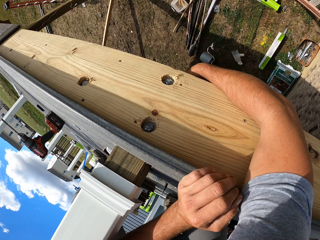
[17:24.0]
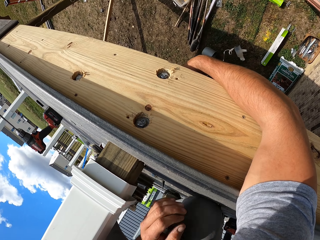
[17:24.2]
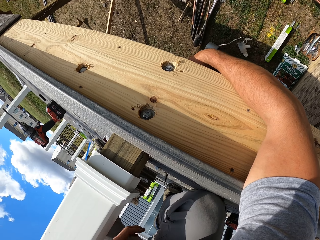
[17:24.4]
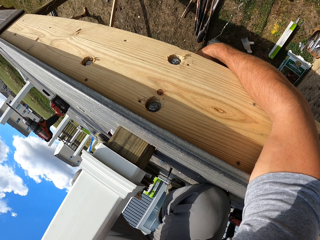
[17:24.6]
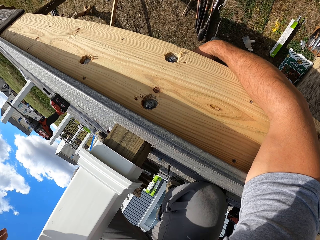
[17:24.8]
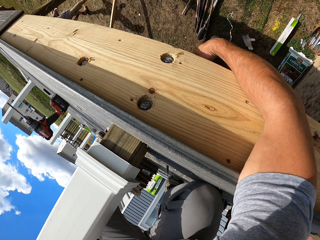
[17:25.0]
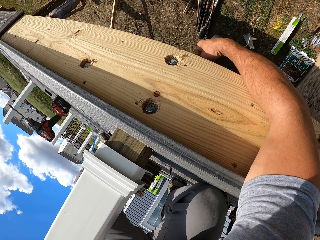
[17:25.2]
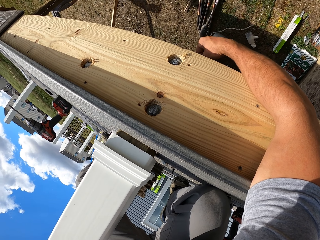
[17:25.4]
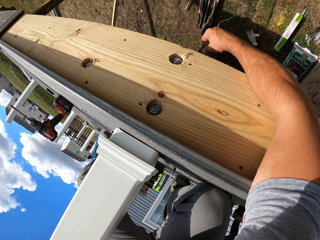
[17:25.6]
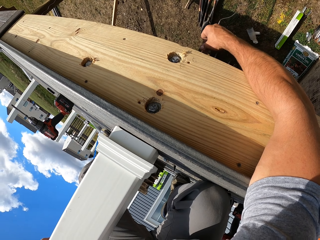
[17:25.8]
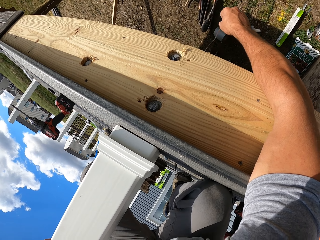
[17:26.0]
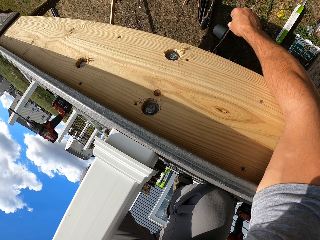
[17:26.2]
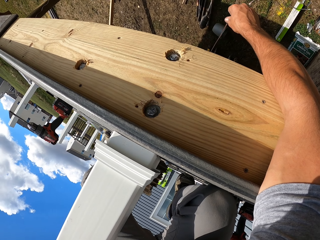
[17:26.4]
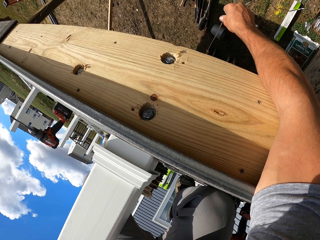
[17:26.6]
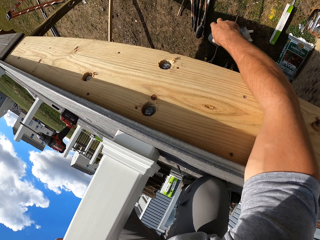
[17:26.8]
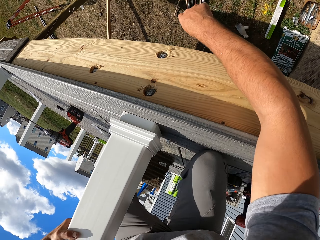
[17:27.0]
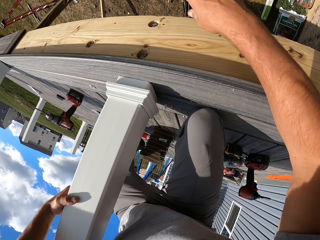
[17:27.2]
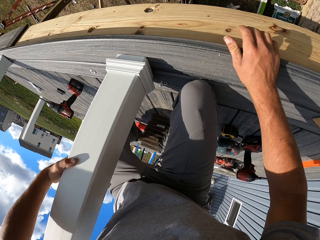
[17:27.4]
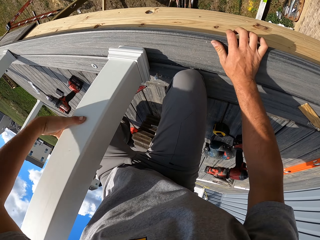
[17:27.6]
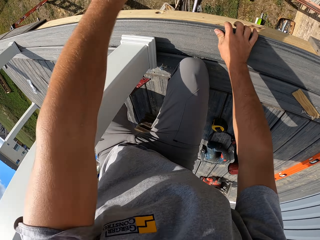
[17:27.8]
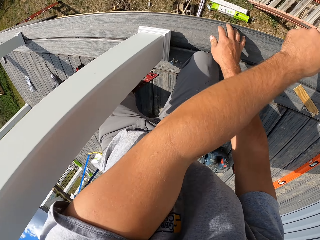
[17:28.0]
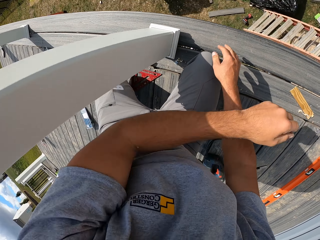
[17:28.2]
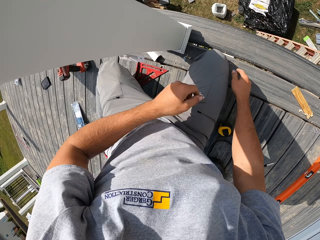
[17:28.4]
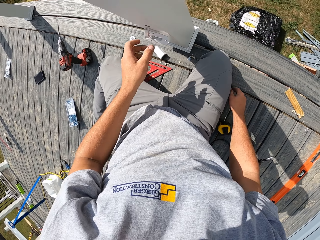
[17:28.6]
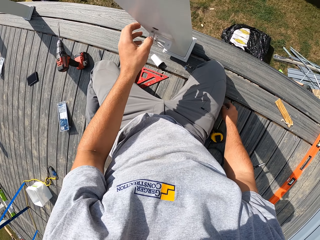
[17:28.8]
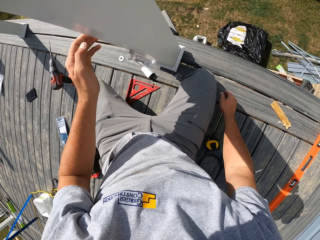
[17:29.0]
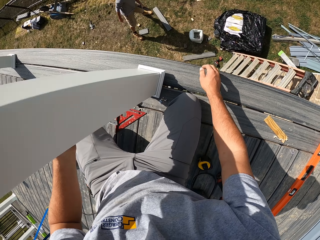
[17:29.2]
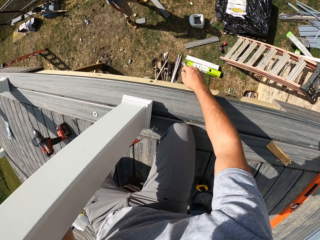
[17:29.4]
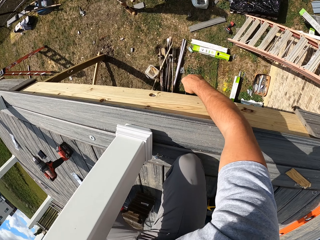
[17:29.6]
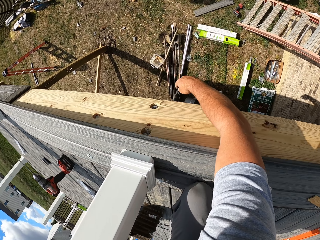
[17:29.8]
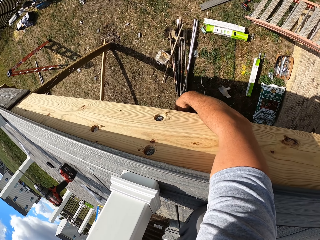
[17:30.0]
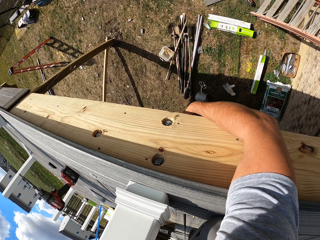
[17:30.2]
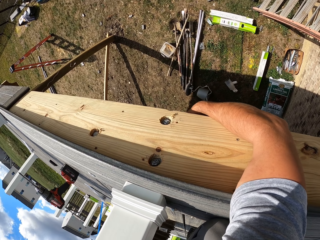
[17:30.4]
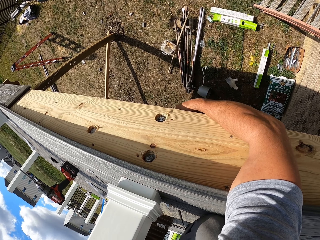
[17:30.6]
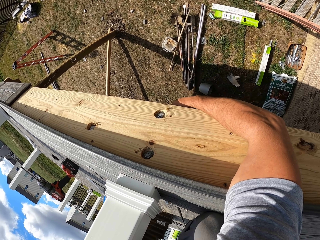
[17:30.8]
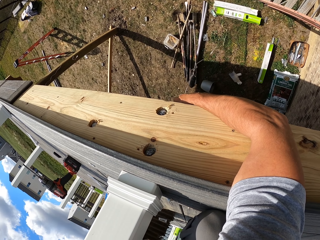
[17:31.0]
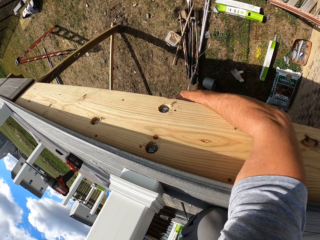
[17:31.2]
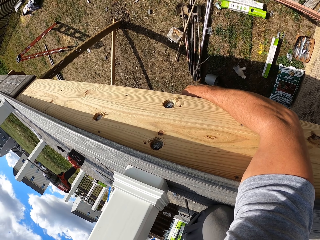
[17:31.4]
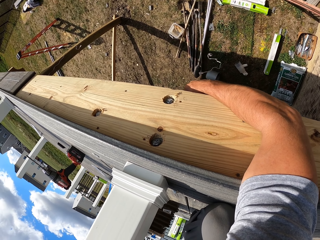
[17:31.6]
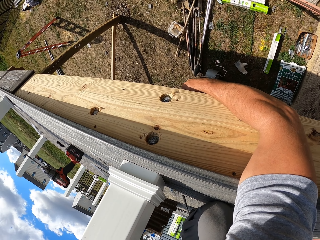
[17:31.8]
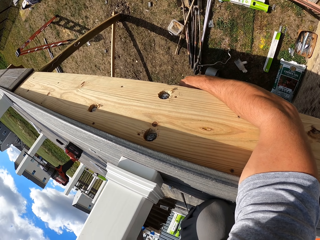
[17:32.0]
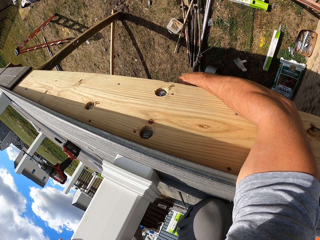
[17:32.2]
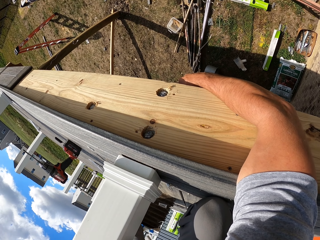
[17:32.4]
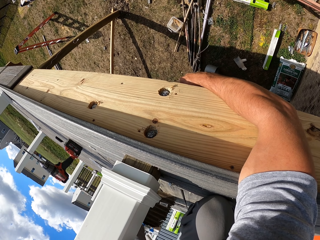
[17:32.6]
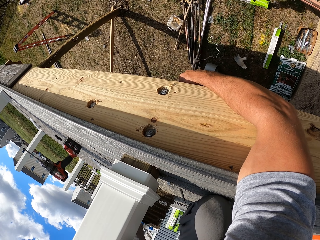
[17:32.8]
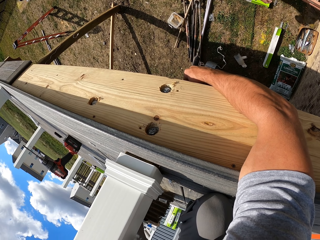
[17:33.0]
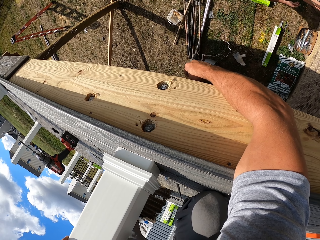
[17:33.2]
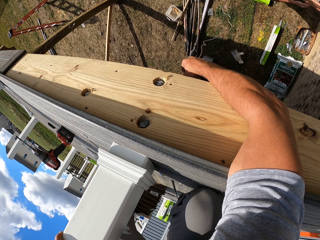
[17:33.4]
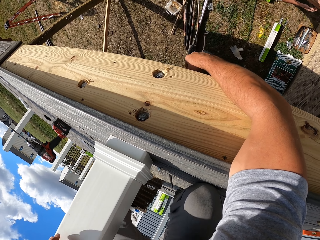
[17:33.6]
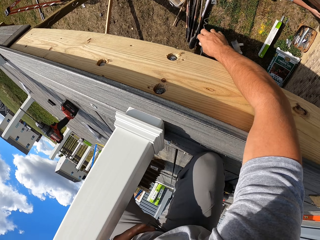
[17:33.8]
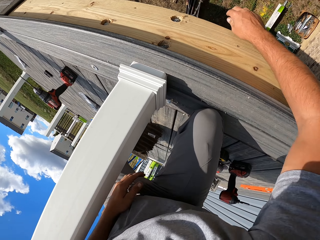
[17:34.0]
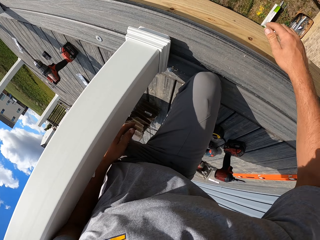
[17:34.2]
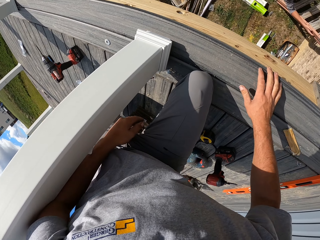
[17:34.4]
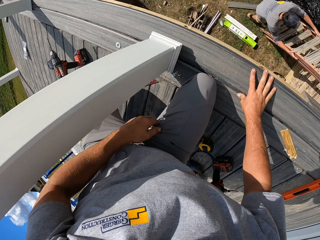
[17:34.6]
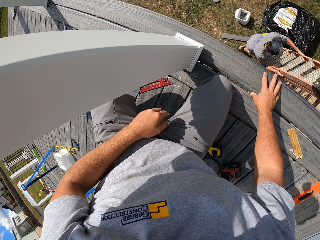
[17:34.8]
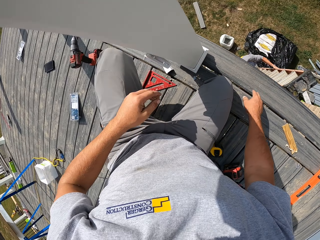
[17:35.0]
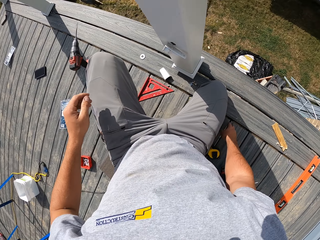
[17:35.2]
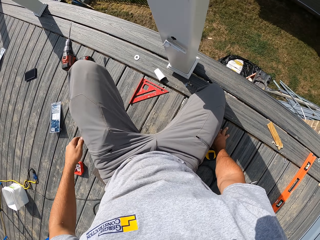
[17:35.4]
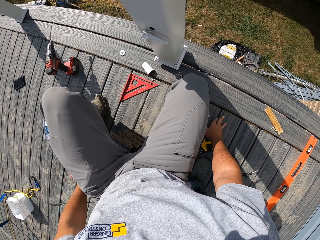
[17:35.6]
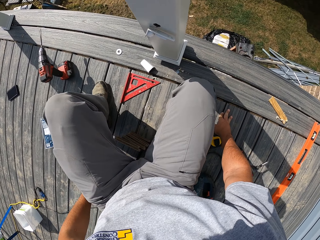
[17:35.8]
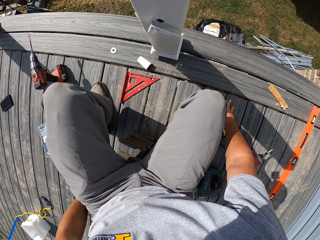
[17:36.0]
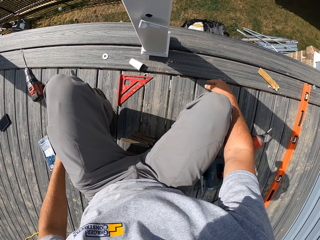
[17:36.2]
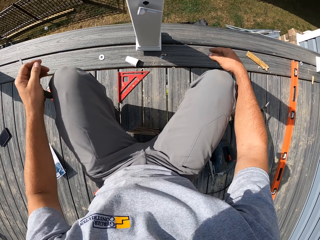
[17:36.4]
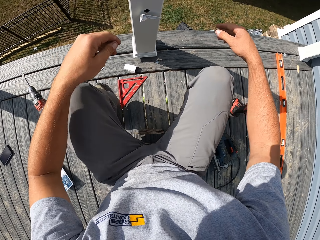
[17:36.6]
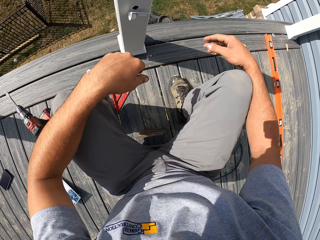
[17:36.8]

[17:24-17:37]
The camera wearer adjusts the wire. He fixes the cable in the pole. He adjusts the wood rail. He adjusts the wire. He removes his hands from the wire. He adjusts himself. He looks around the area. He bends down. He holds the wire. He pulls down the pole. He adjusts the wood rail. He removes his hands from the wire. He adjusts himself.

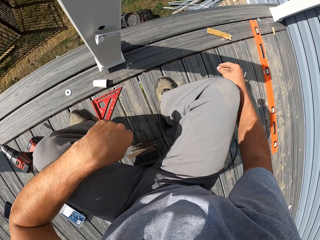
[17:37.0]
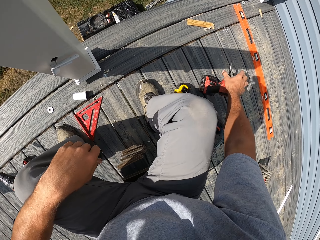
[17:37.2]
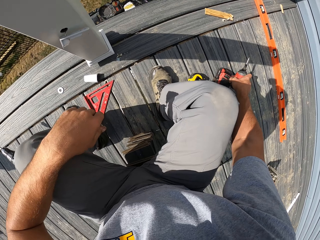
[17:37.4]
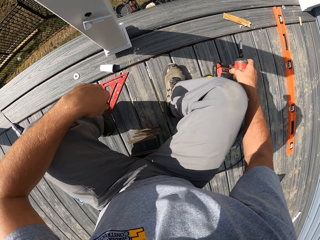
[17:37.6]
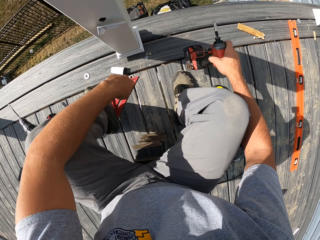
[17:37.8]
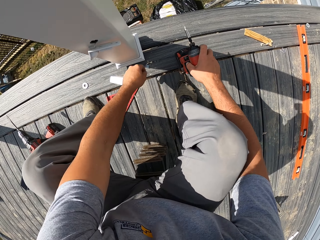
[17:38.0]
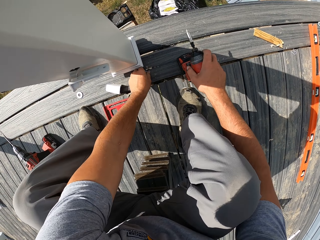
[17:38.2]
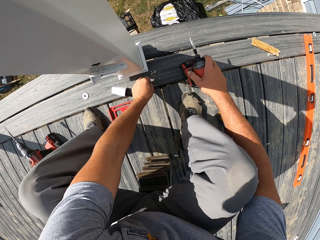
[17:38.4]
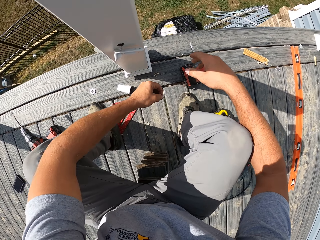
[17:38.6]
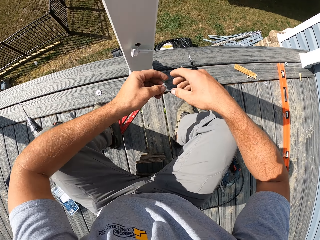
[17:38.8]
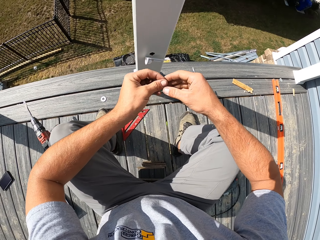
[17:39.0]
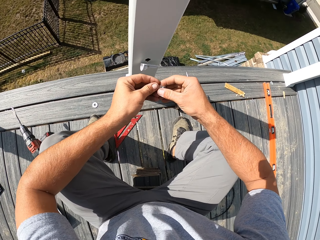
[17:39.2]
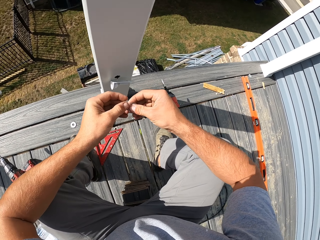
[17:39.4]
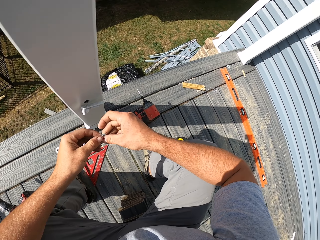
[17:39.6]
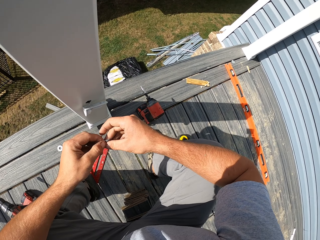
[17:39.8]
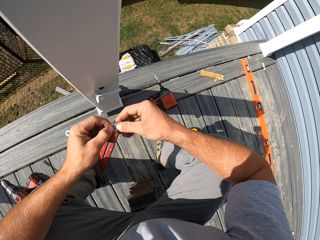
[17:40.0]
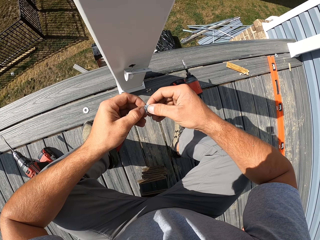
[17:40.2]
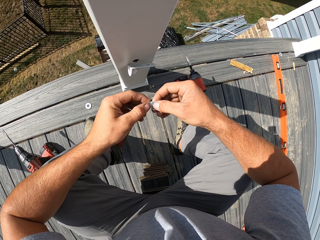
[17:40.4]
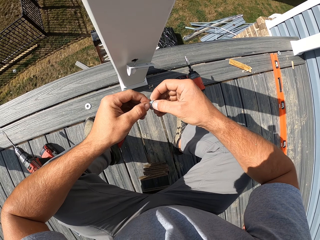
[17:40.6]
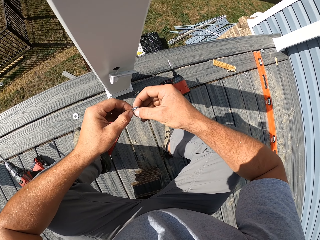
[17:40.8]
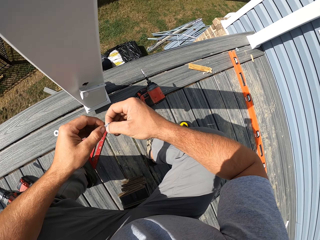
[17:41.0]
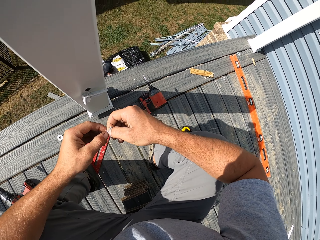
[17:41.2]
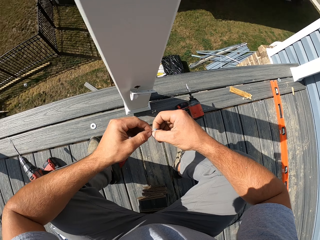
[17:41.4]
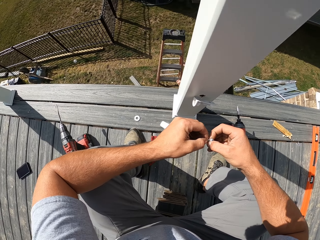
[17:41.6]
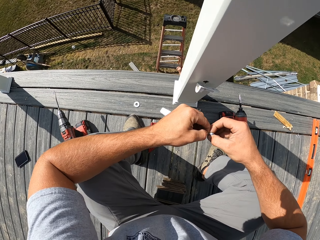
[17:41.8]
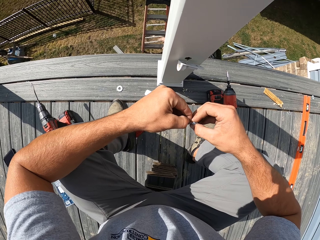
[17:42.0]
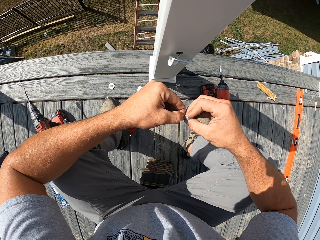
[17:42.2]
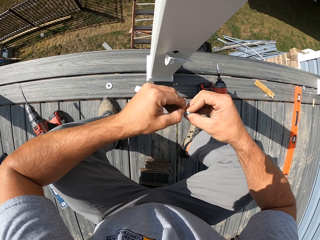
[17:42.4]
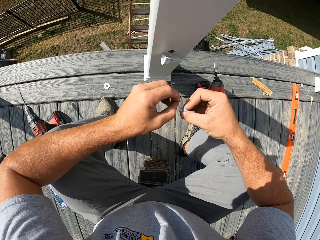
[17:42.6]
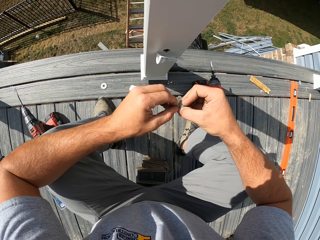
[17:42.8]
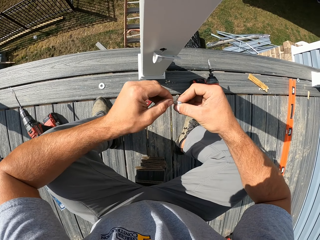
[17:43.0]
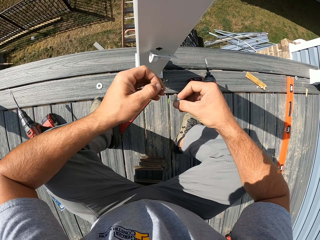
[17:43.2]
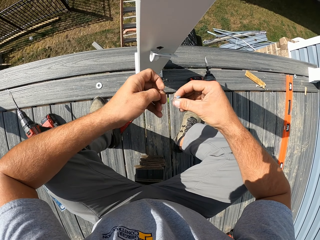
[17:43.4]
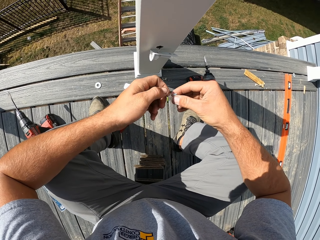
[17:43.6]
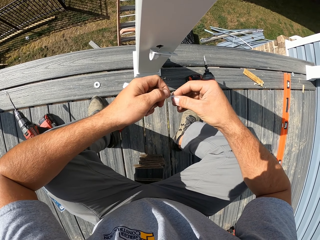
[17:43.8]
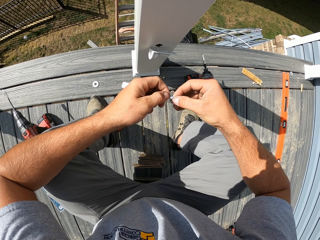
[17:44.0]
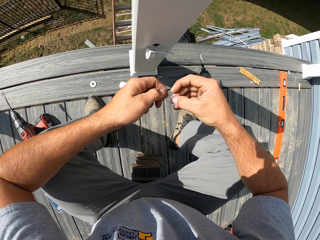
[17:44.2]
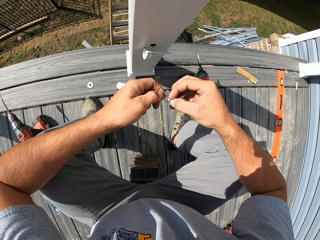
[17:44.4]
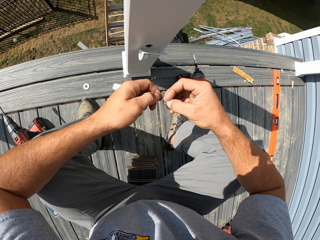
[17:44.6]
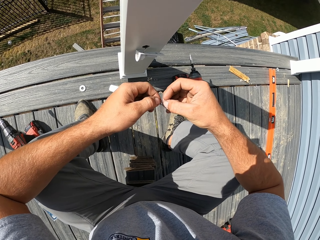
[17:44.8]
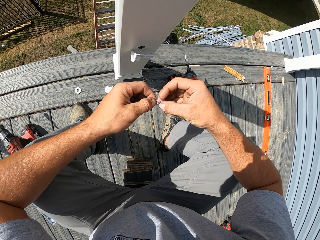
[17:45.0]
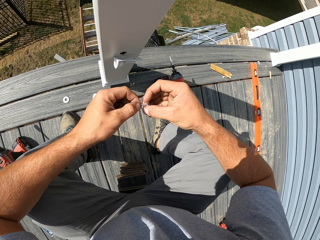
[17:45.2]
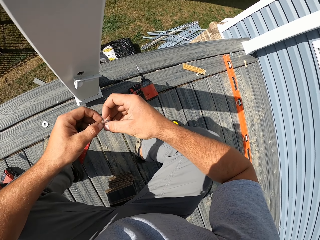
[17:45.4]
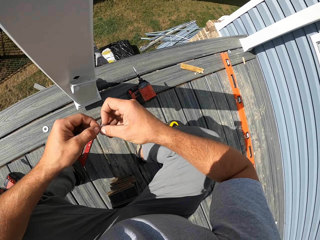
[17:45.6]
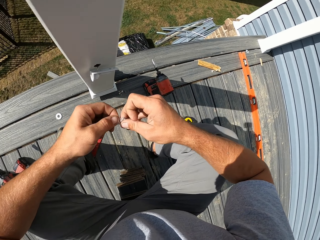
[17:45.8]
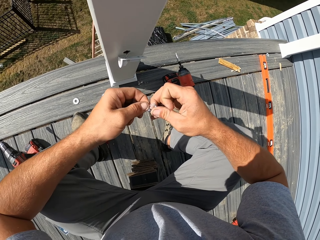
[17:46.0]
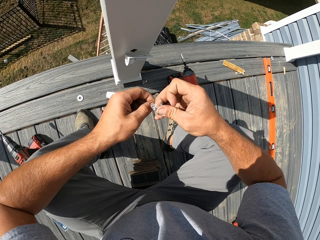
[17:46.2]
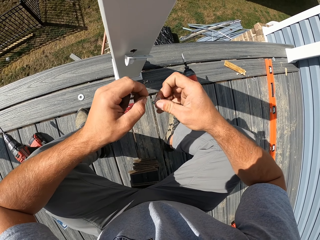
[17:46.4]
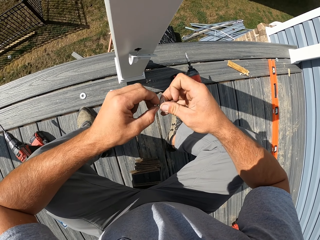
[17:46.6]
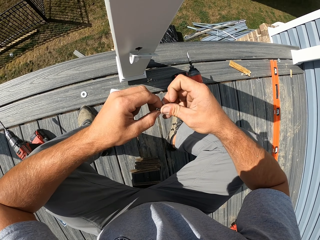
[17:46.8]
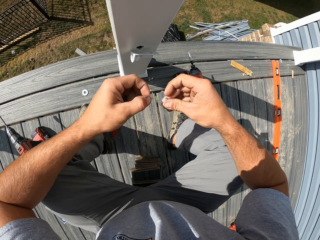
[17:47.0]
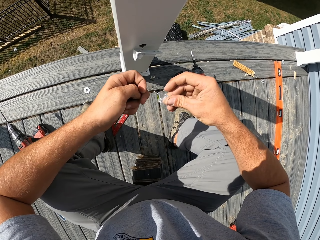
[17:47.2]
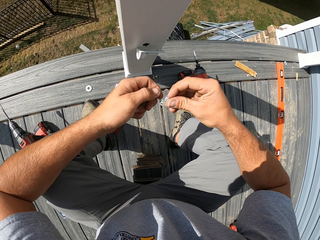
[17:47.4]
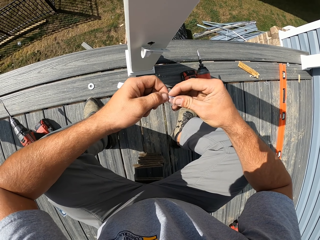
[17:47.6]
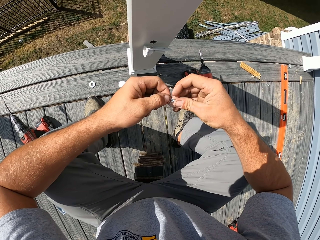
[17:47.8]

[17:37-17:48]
The camera wearer picks up the impact wrench. They pick up the screw or nail. They hold the screw with both hands. They look around the area. They remove the screw from a paper. They look around the area. They remove the screw from the paper. They open the nail.
